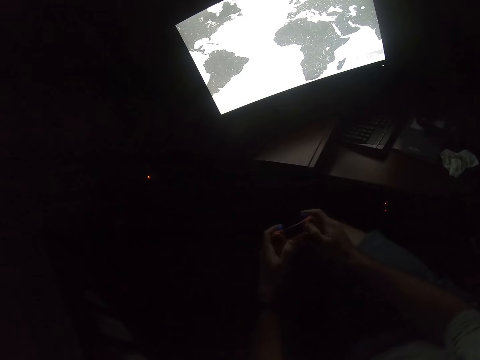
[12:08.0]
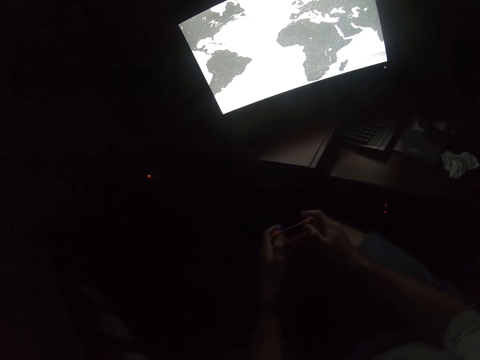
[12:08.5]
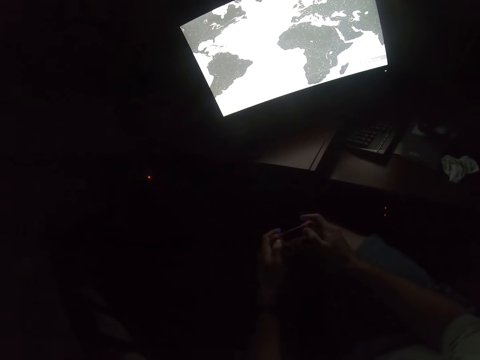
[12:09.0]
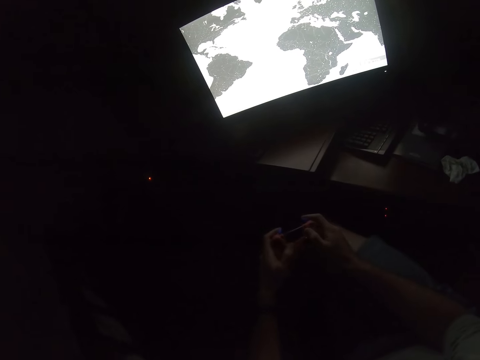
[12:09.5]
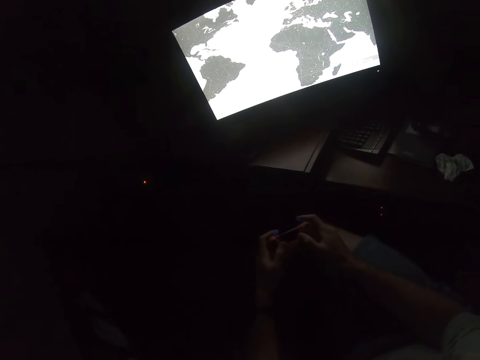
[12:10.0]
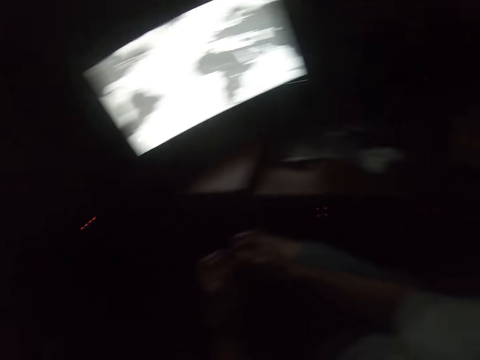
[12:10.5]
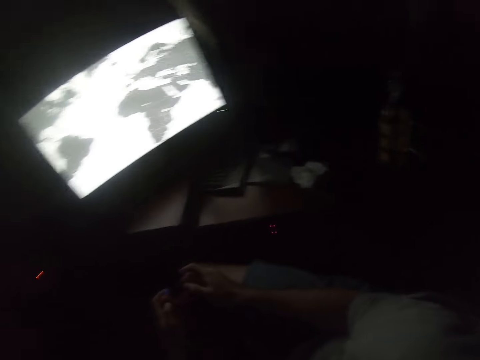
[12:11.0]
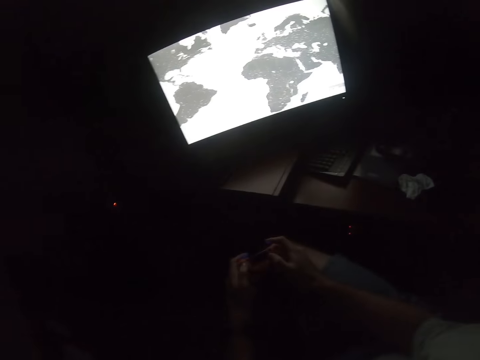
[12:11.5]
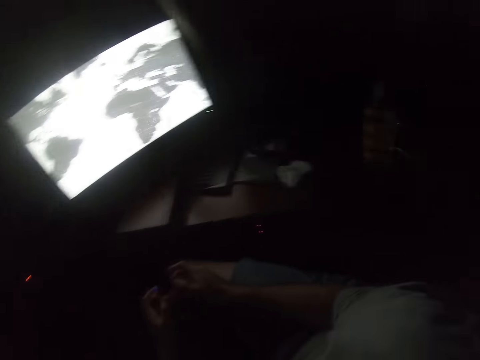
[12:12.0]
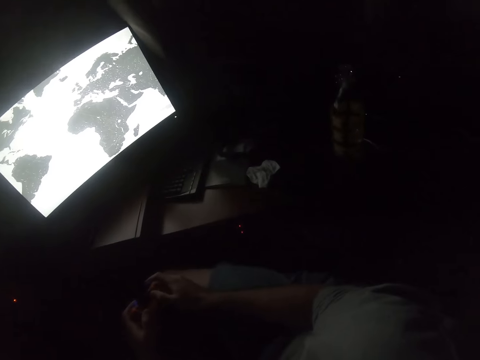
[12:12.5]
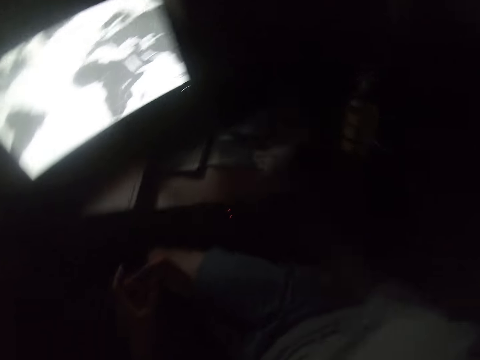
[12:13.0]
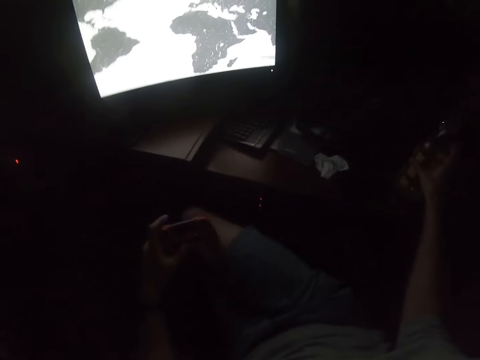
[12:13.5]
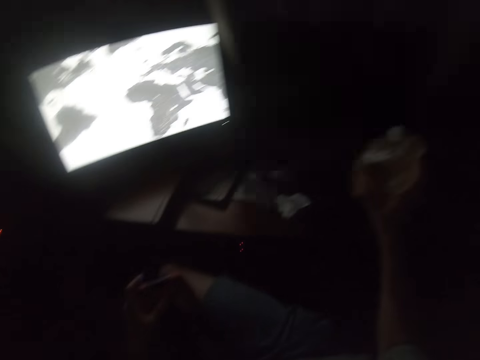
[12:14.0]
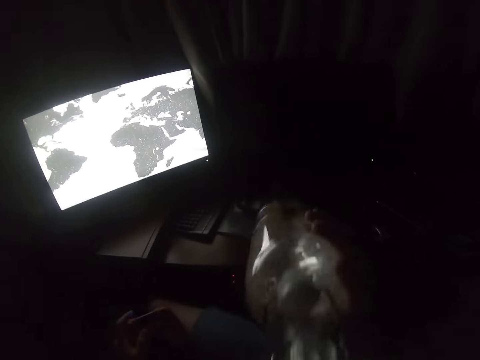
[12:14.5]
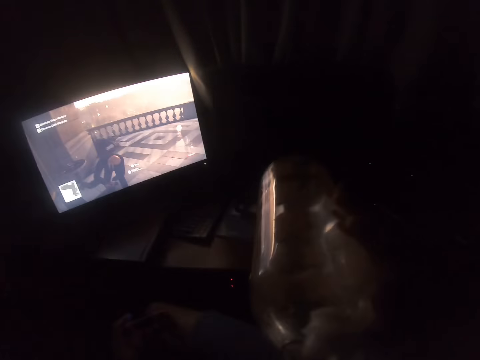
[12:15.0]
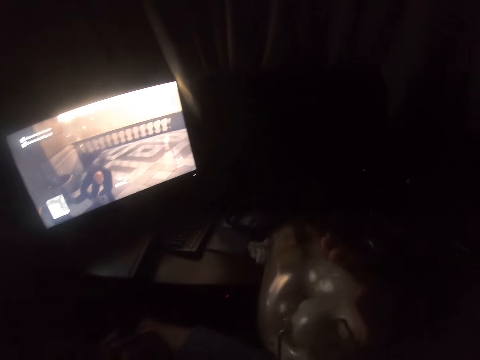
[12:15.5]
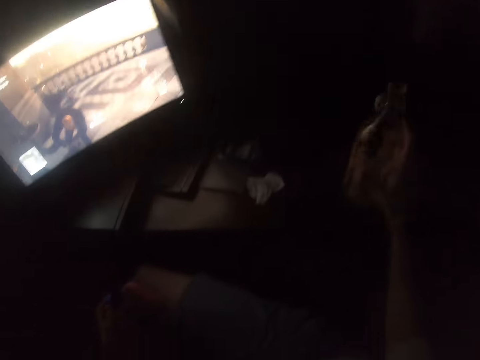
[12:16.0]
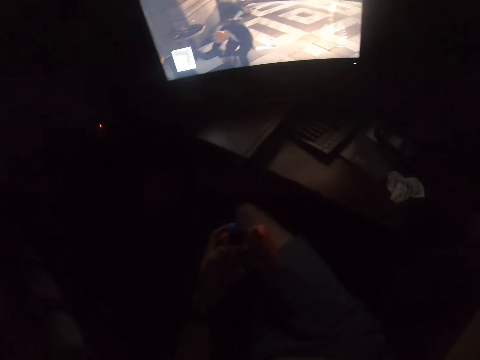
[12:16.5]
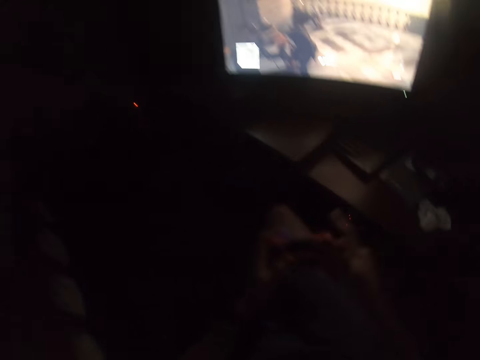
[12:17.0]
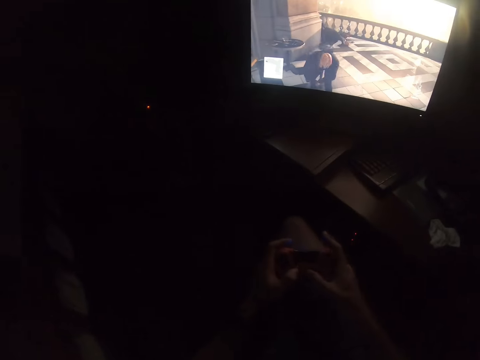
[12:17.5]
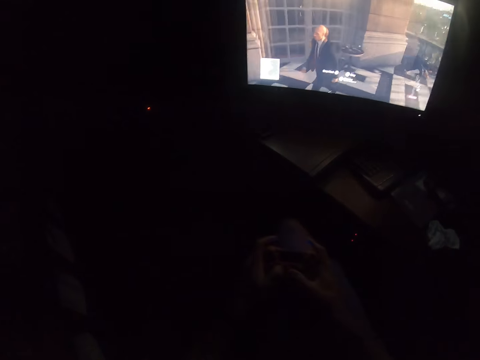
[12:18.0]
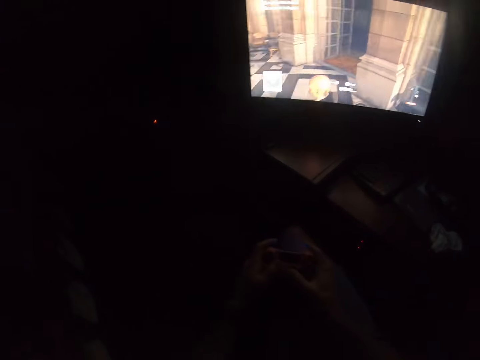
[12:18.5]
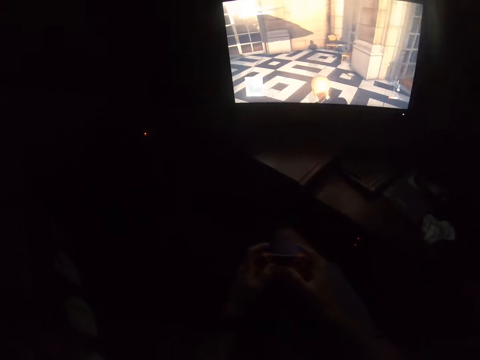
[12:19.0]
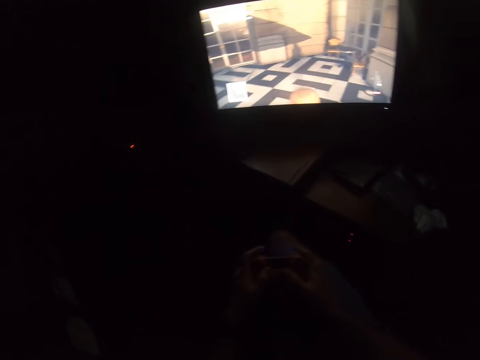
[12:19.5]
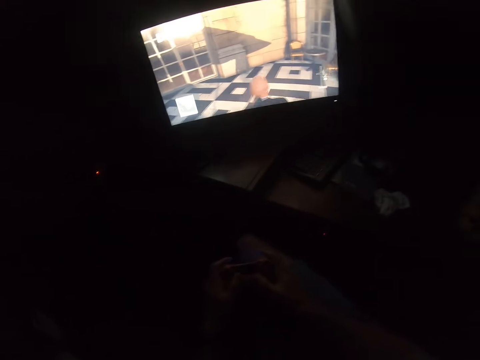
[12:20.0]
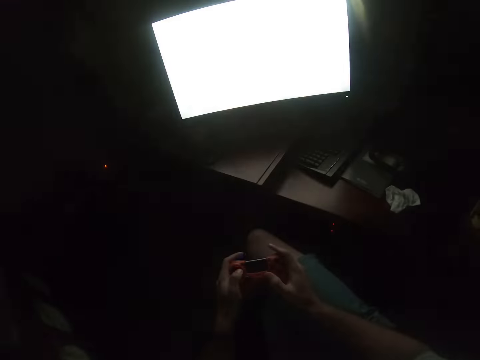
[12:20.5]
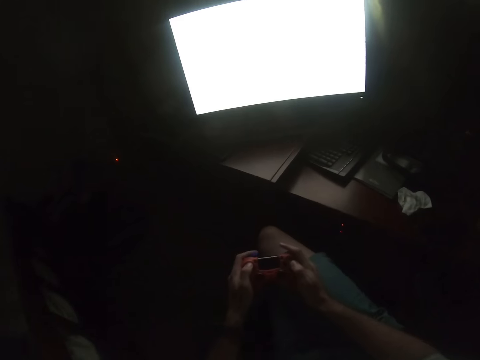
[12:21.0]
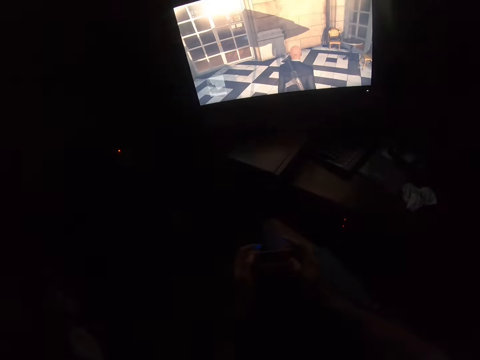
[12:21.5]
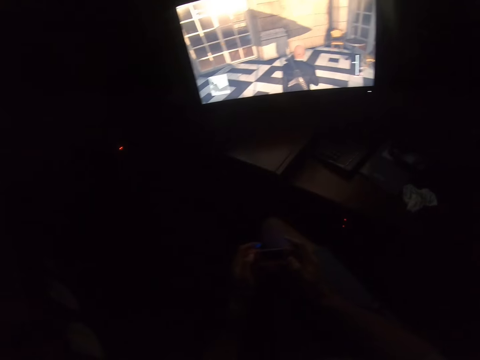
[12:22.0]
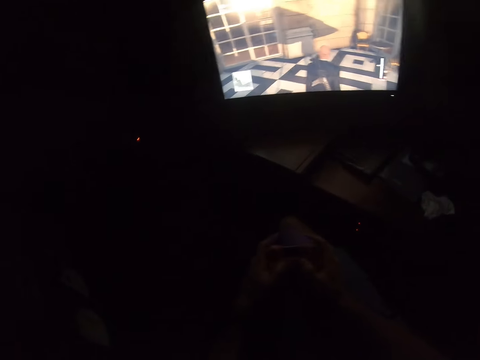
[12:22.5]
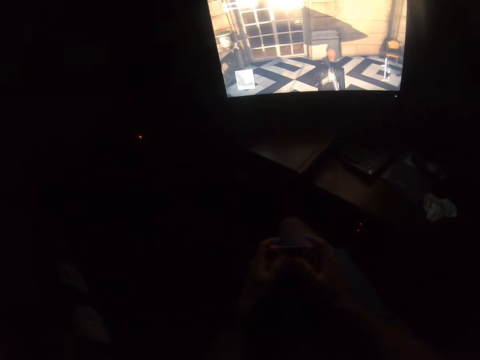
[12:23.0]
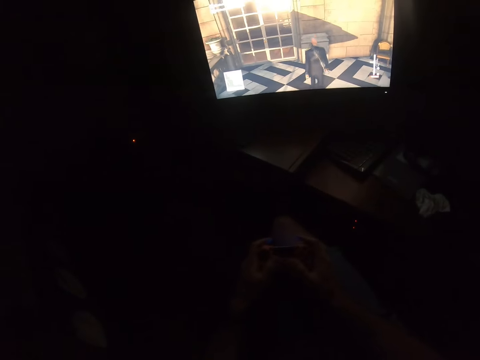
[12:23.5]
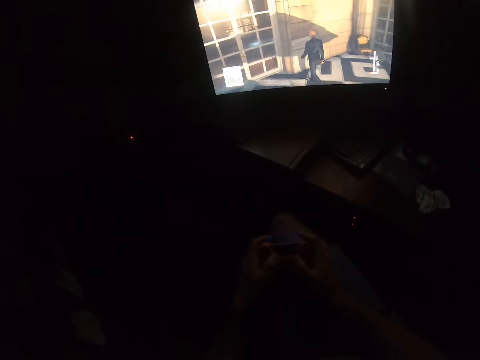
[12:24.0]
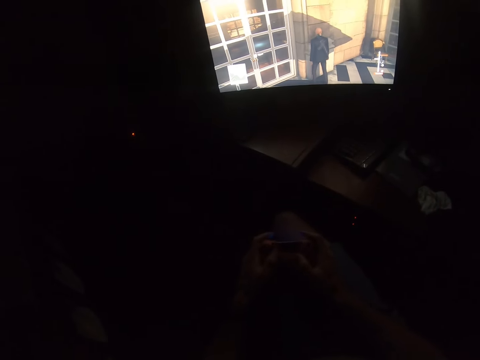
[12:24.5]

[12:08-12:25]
The camera wearer picks up the water bottle. They drink the water. They put the bottle on the table. They play the video game and press buttons on the game controller.

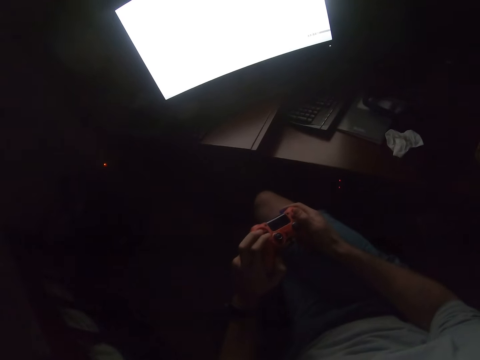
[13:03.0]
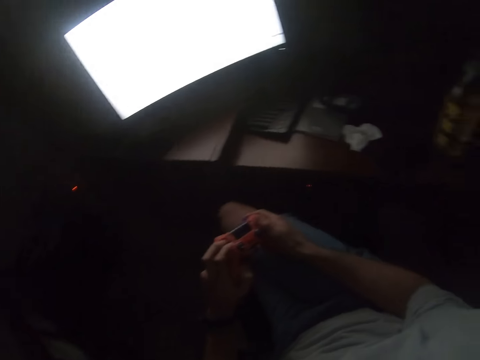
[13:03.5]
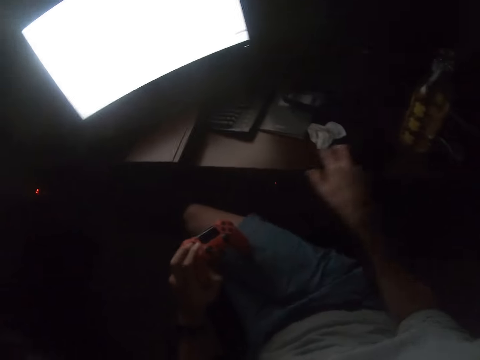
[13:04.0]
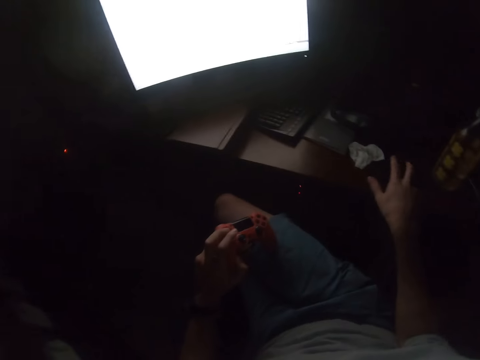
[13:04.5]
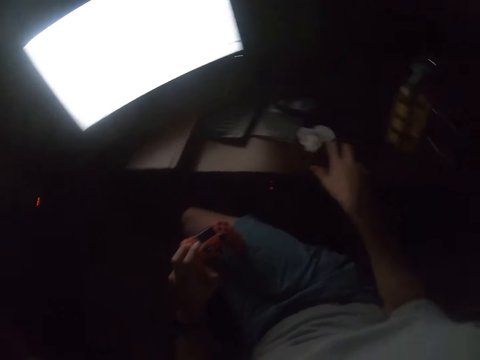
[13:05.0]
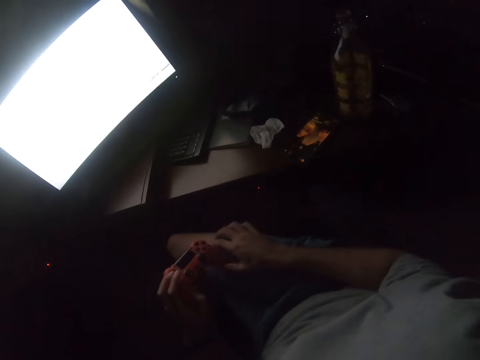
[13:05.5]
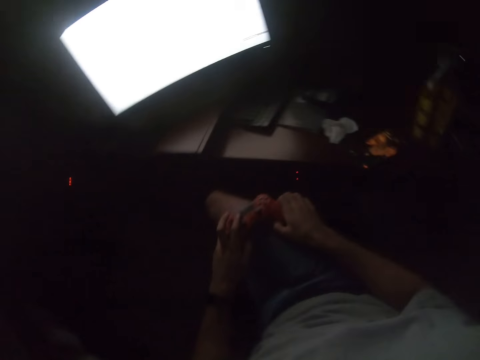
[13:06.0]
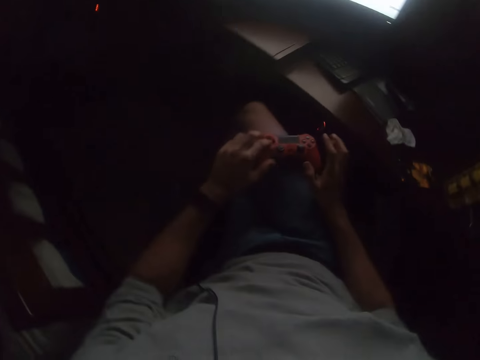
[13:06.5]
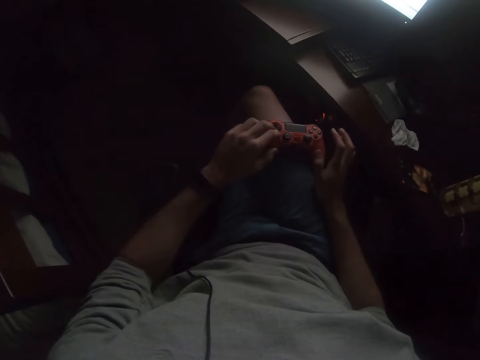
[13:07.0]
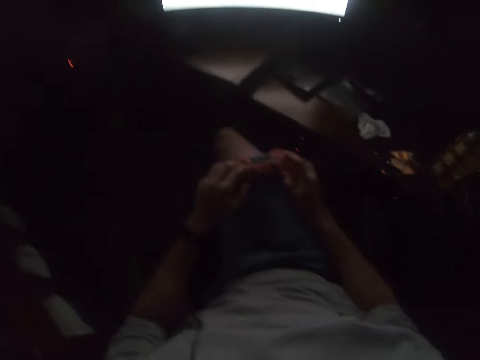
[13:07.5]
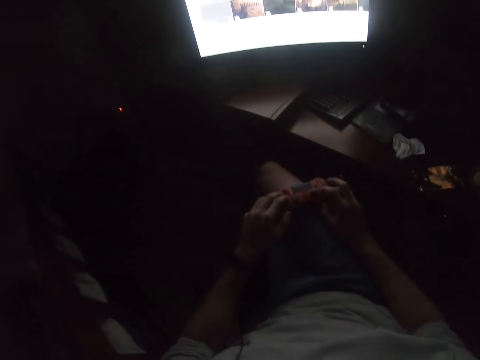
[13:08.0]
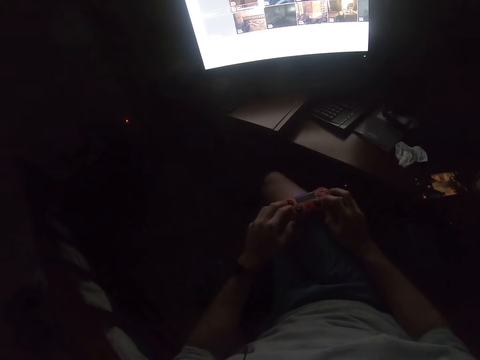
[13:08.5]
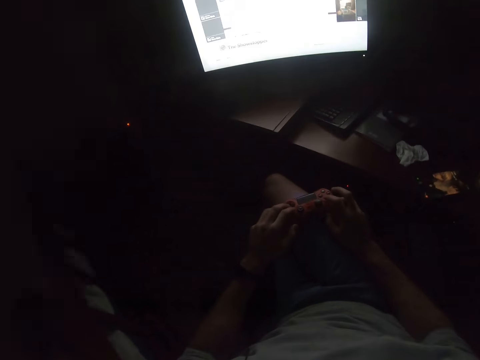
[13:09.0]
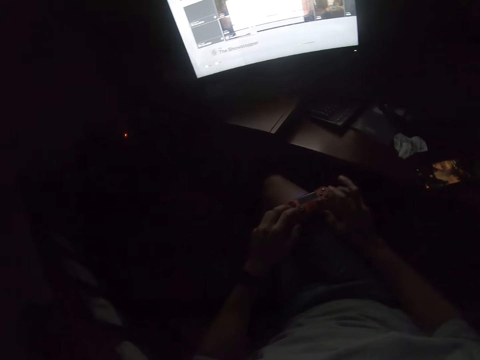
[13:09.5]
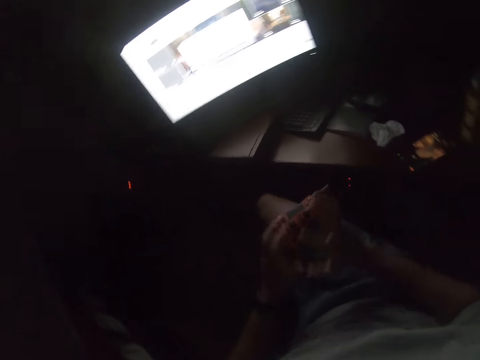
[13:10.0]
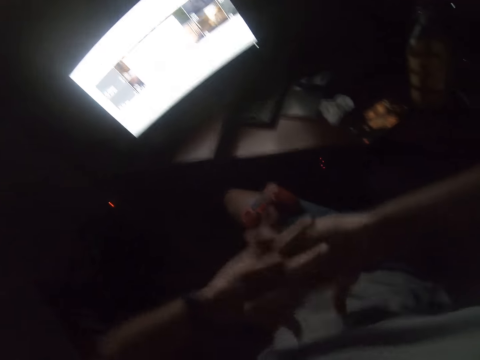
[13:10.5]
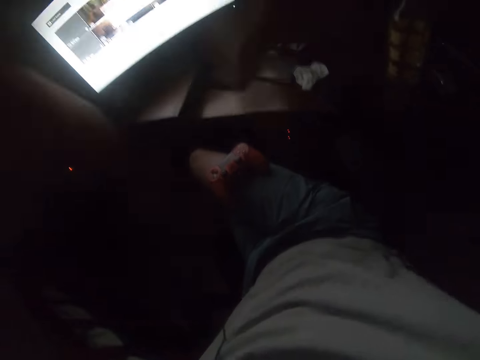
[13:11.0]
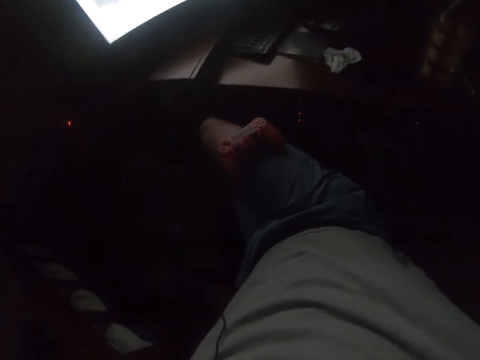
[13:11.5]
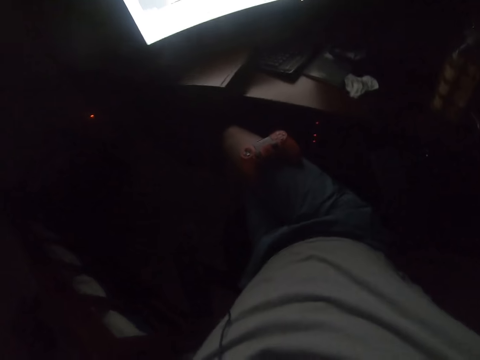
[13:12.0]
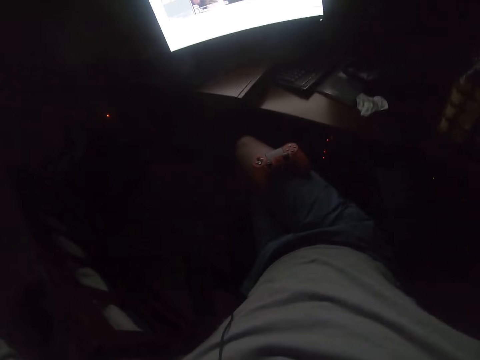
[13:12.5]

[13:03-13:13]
The camera wearer taps on the phone. He puts the game controller on his thigh. He plays the video game. He holds the hands together. He stretches his hands. He lifts the hands. He looks at the lap.
